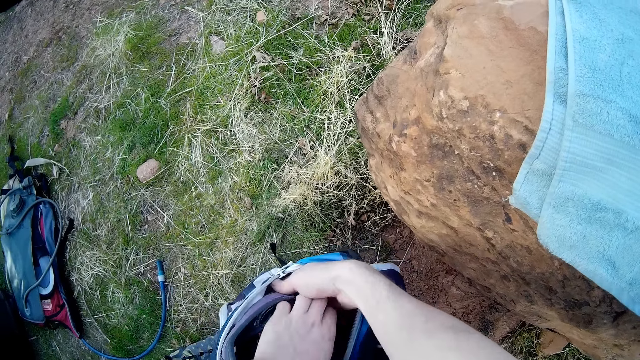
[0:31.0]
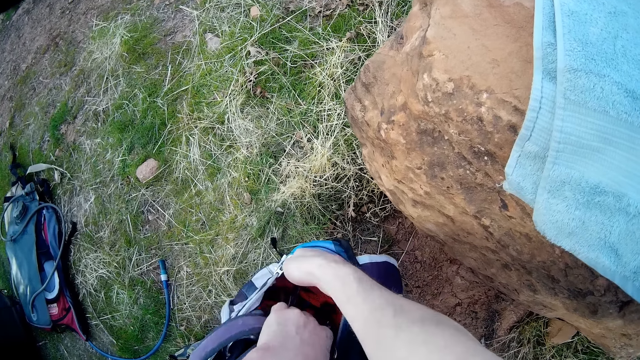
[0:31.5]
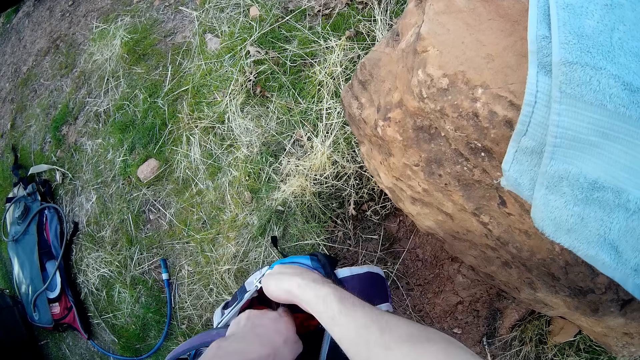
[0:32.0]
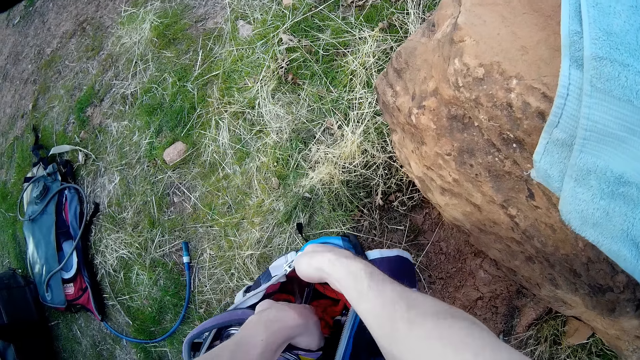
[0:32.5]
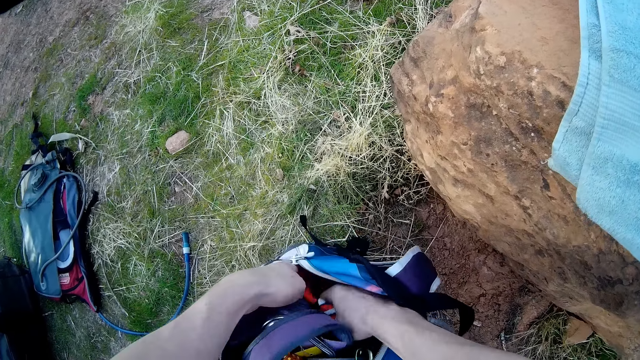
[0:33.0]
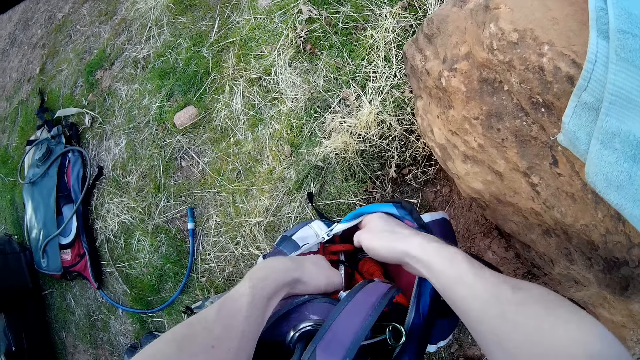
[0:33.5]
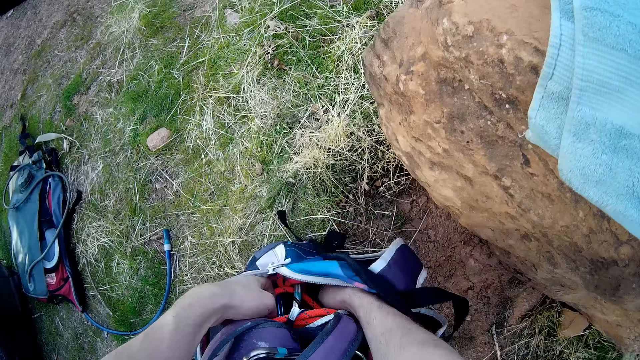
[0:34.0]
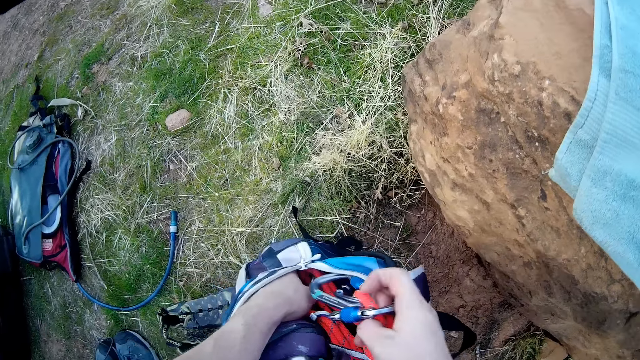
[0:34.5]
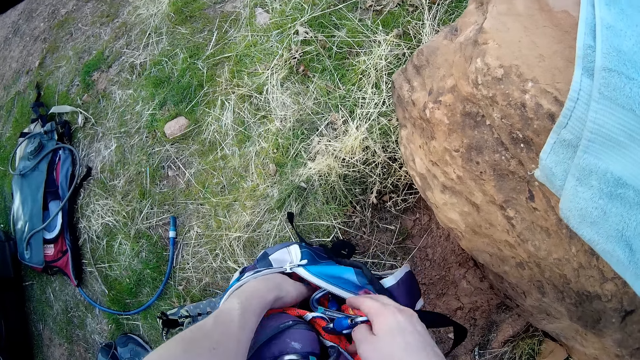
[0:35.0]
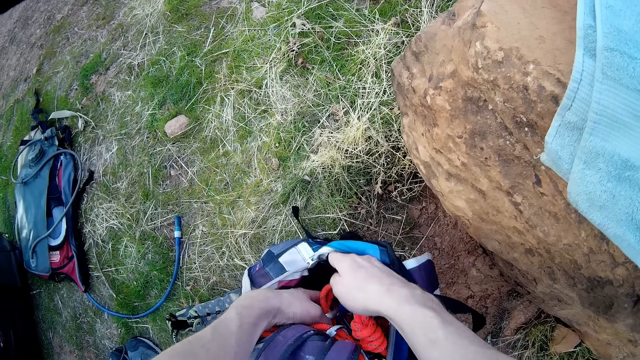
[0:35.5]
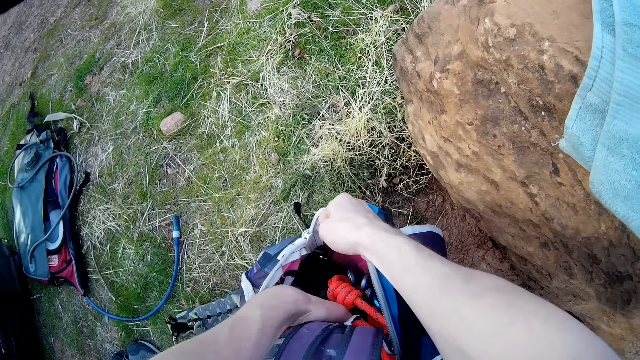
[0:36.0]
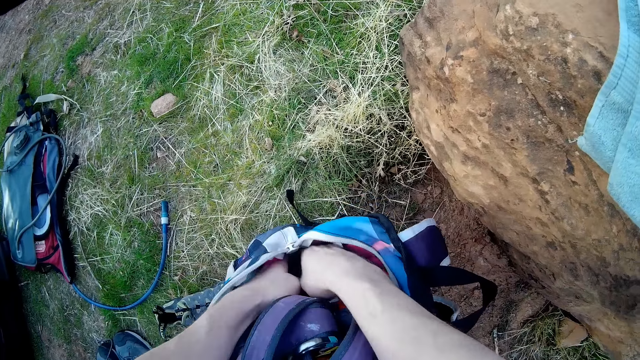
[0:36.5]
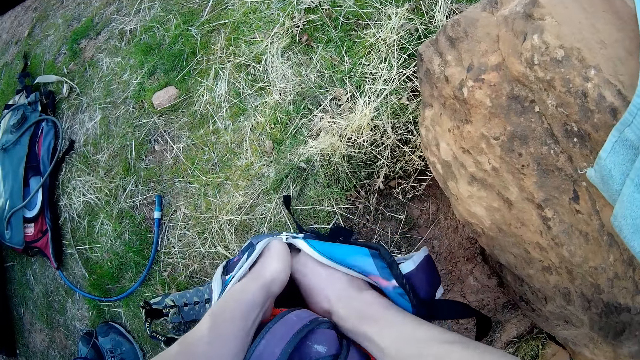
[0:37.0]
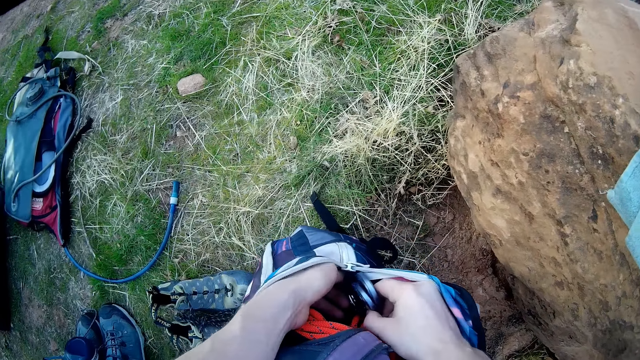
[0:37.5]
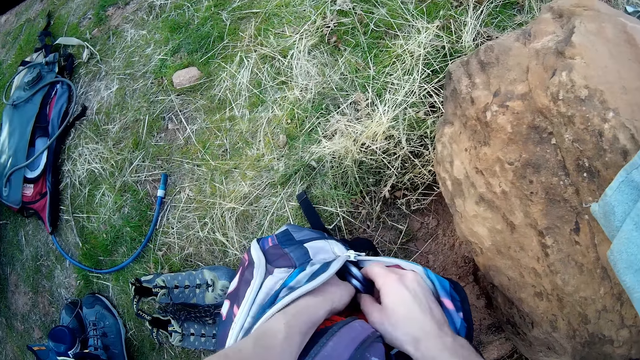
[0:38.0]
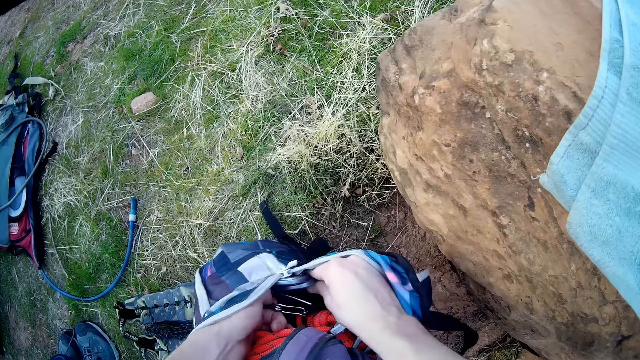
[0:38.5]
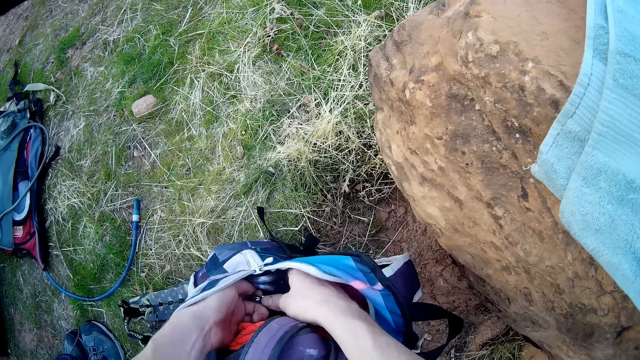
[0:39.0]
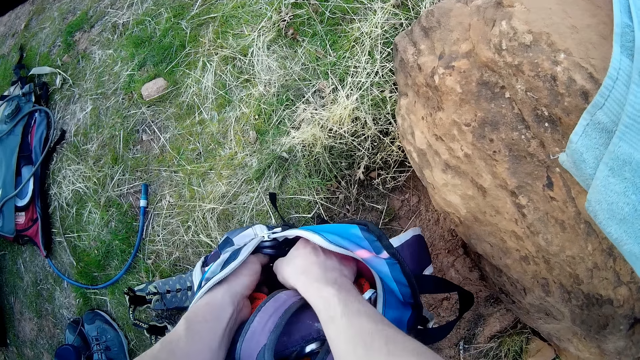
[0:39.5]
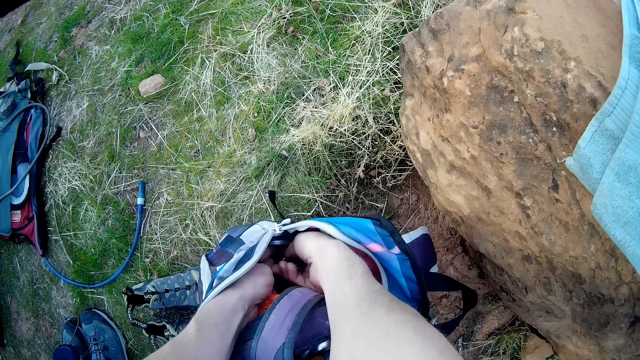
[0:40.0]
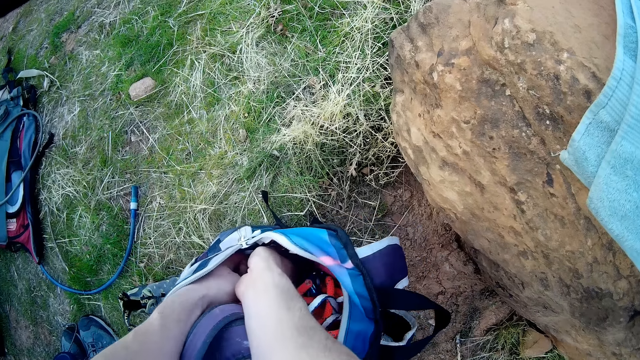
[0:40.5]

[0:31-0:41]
The camera wearer picks up something from the bag. They pick up the zipline lanyards.

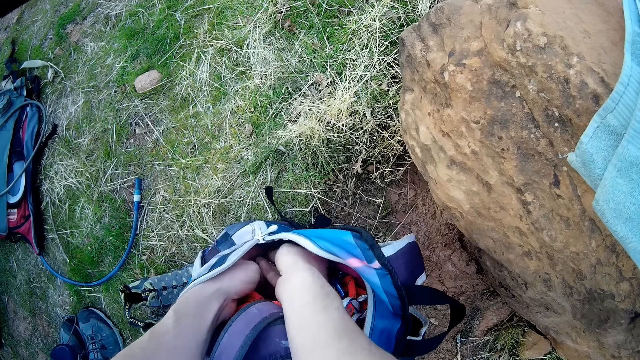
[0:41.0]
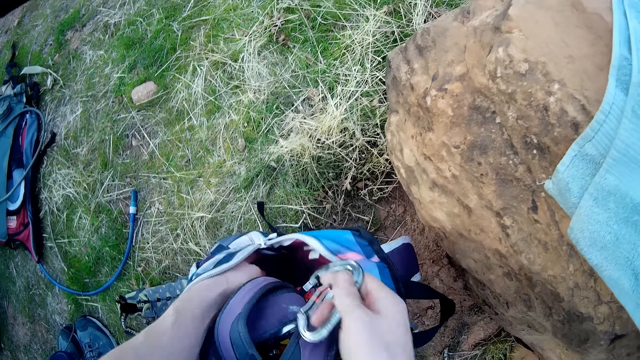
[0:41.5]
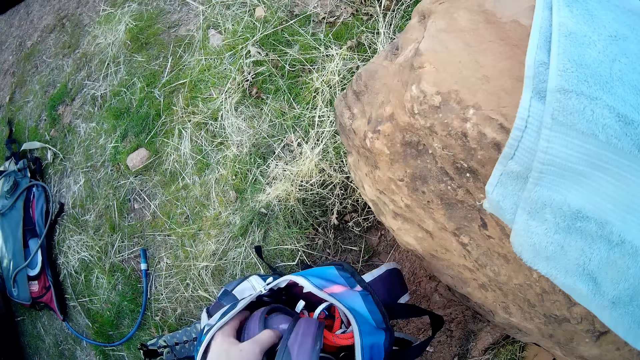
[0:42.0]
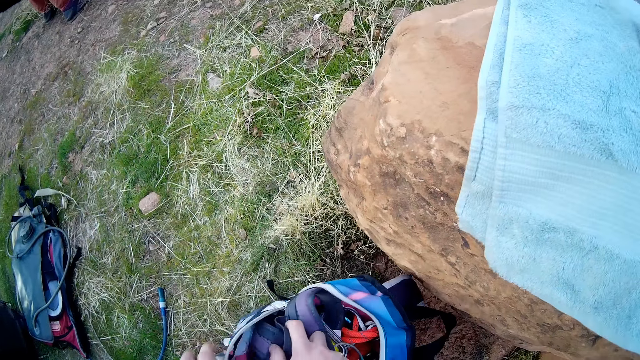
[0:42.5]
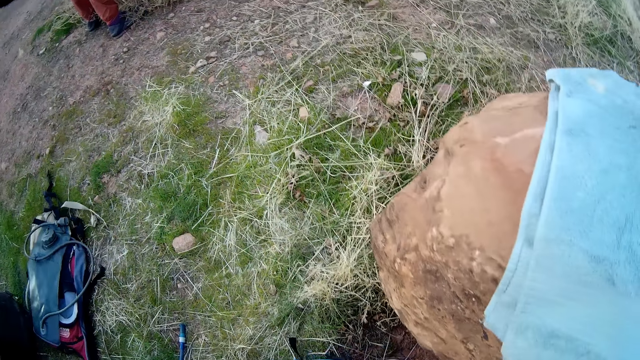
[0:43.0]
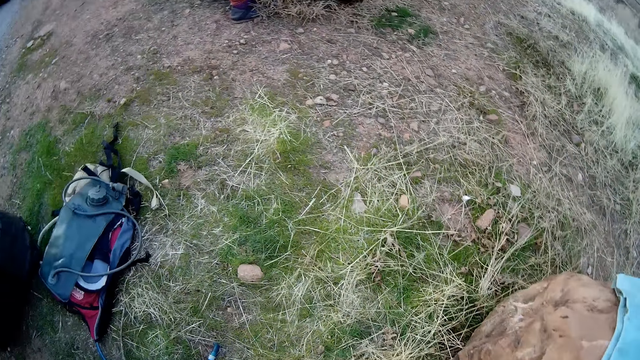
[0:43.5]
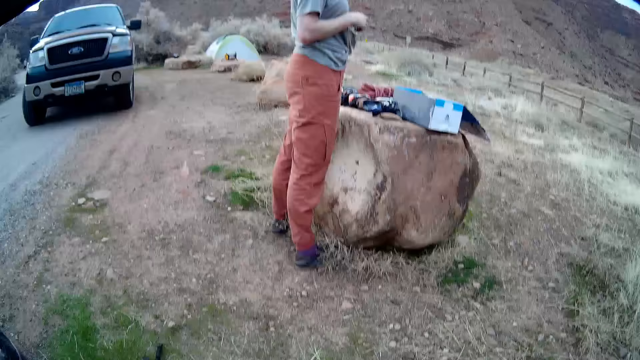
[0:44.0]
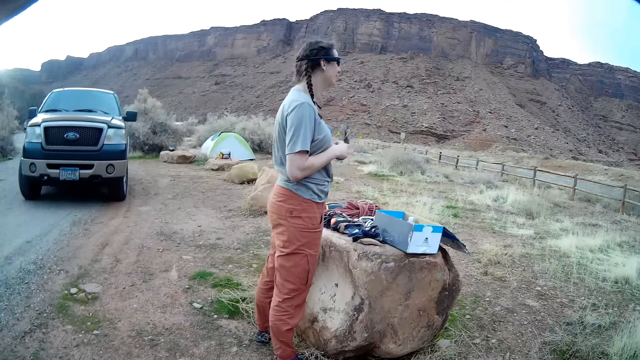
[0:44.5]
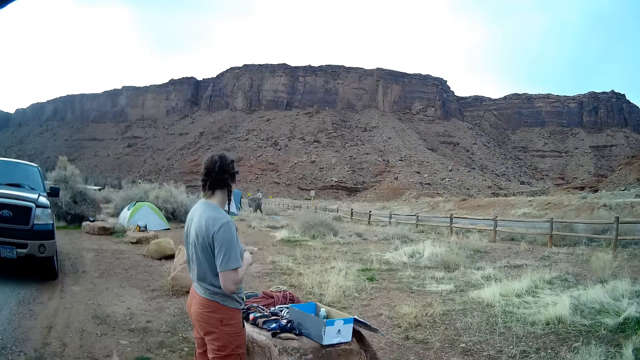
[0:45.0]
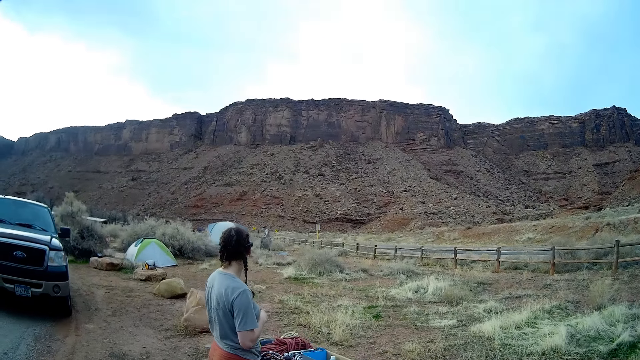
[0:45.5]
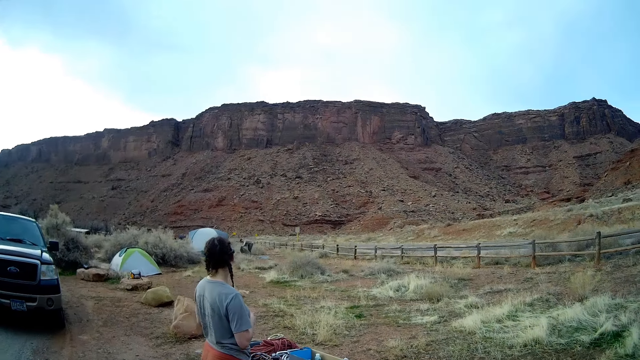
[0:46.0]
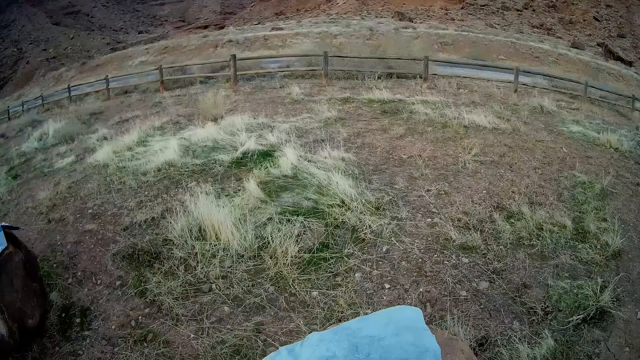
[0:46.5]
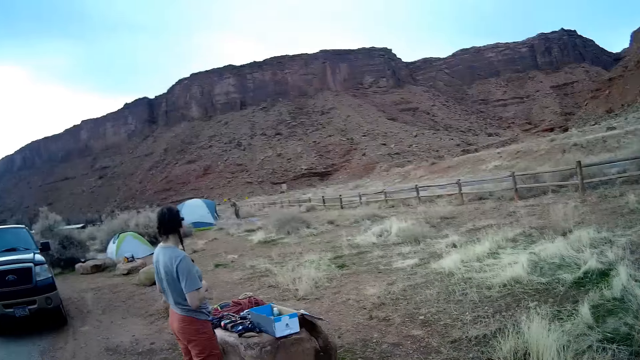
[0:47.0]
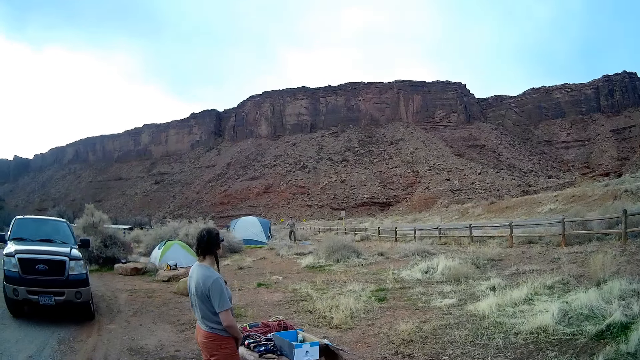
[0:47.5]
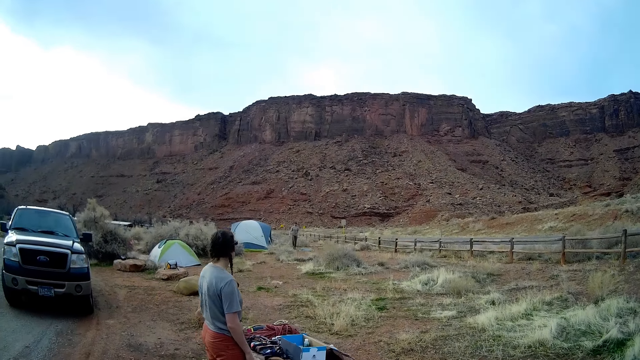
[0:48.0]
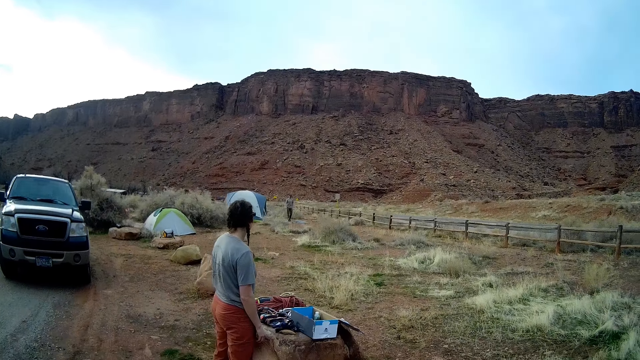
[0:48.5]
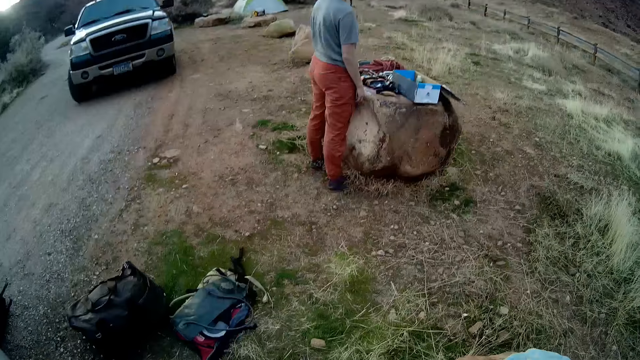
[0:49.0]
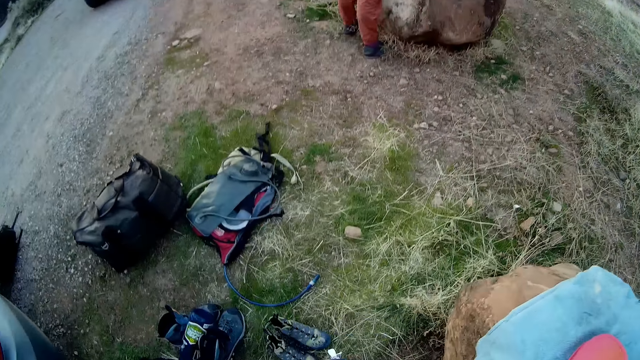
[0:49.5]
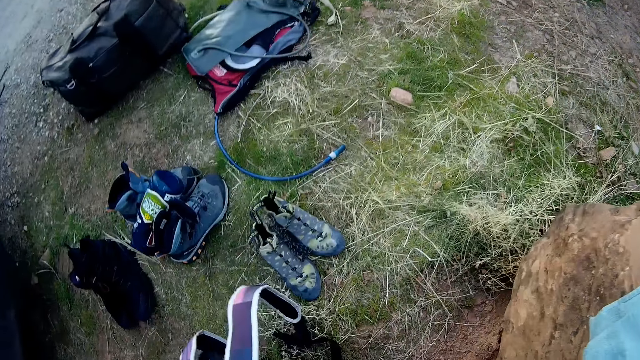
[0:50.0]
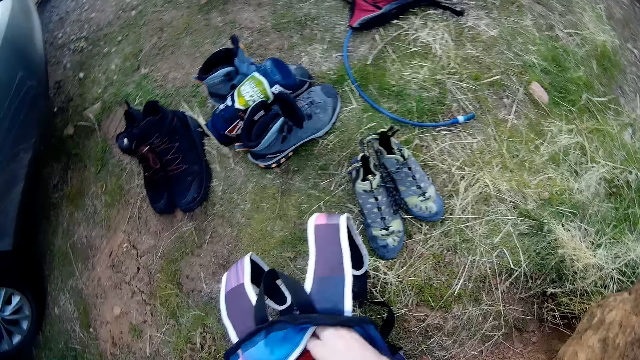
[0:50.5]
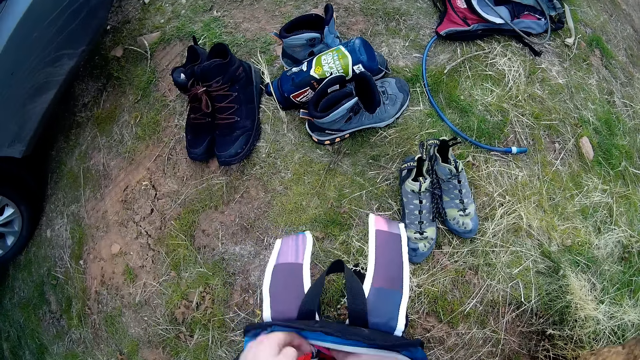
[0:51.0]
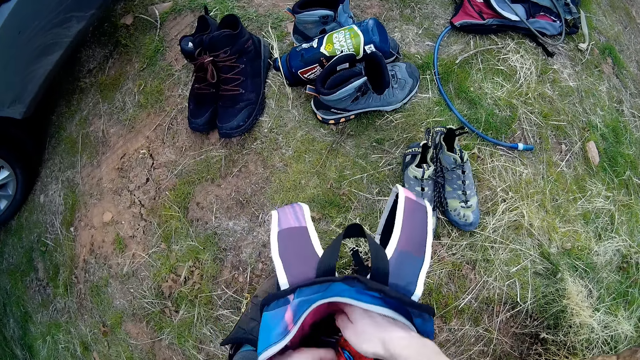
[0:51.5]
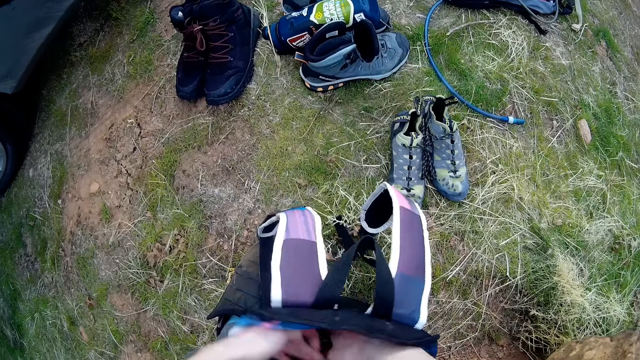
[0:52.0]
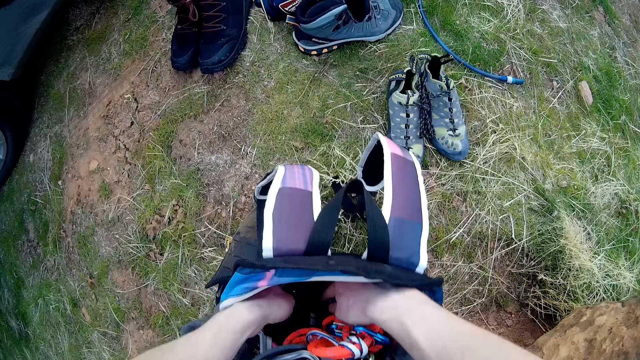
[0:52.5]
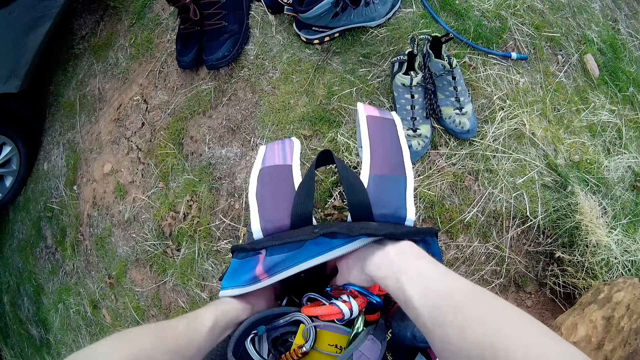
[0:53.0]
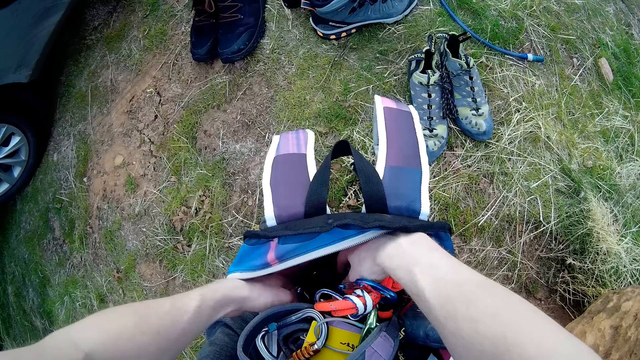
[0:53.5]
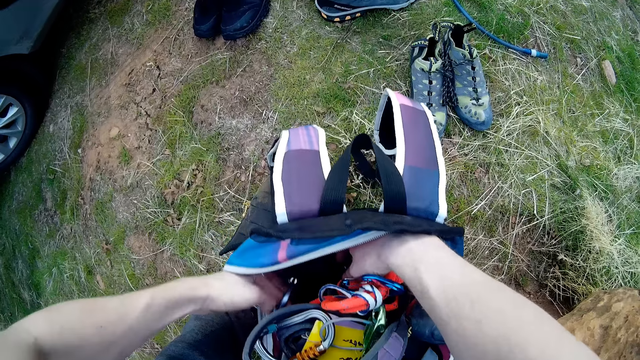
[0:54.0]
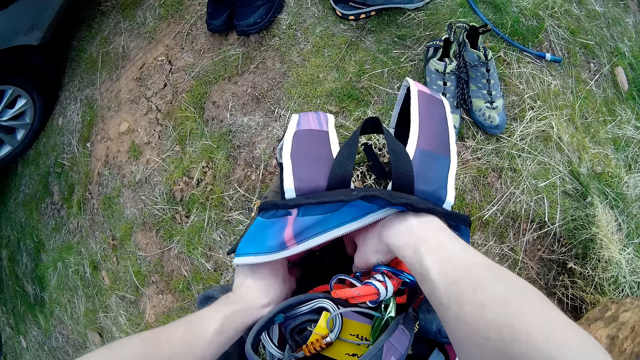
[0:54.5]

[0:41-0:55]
The camera wearer picks up something from the bag. They look around the field. They look in the bag. They open the bag.
